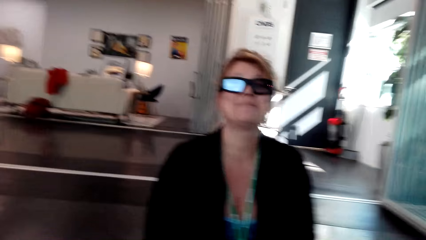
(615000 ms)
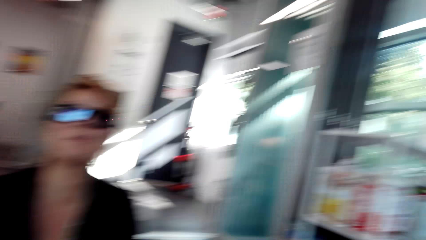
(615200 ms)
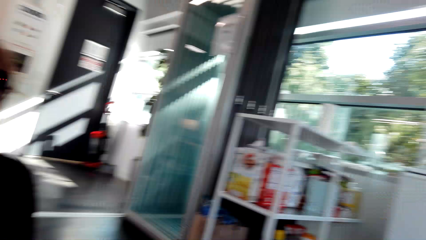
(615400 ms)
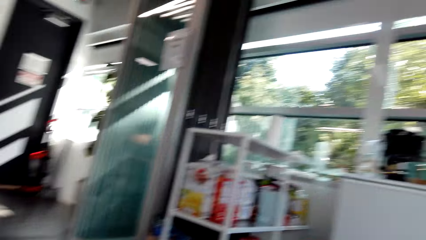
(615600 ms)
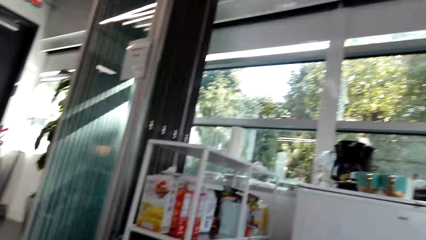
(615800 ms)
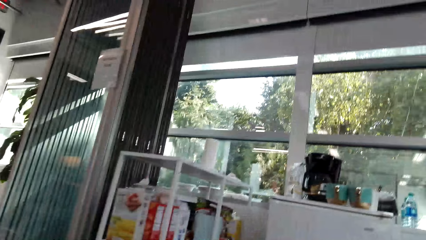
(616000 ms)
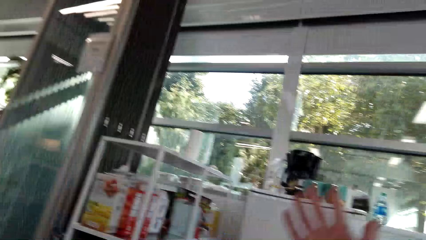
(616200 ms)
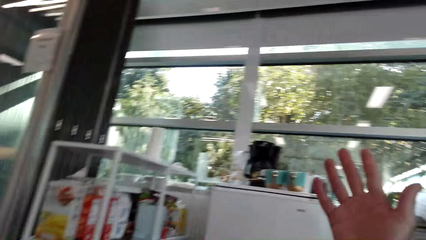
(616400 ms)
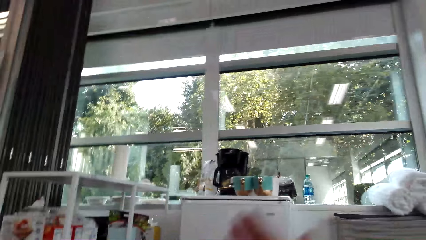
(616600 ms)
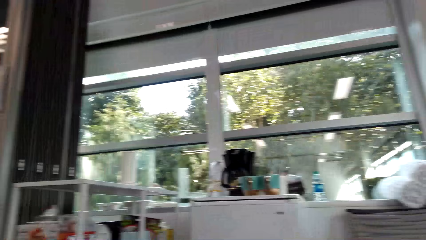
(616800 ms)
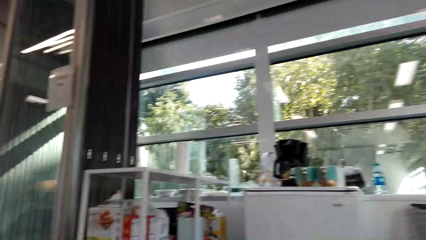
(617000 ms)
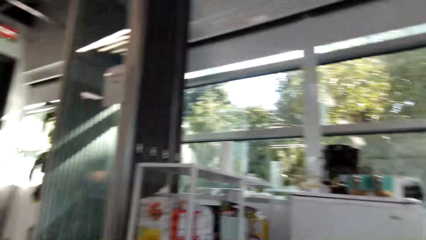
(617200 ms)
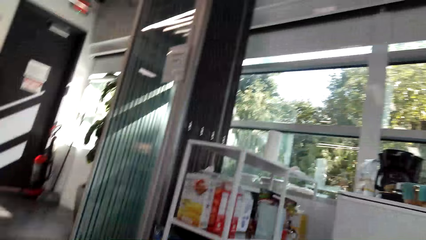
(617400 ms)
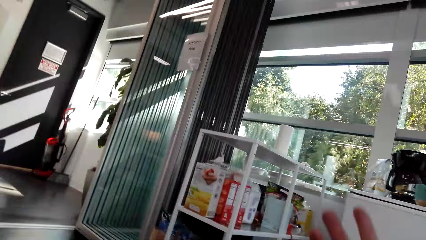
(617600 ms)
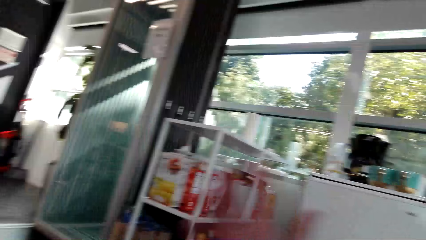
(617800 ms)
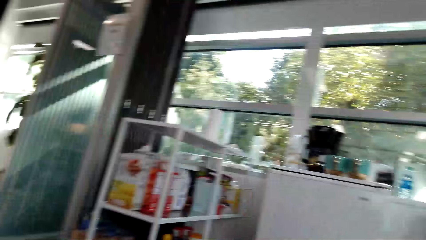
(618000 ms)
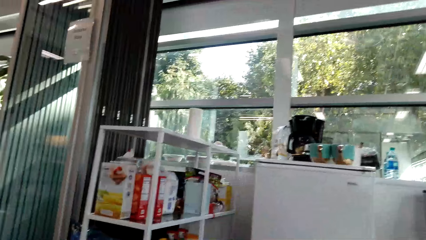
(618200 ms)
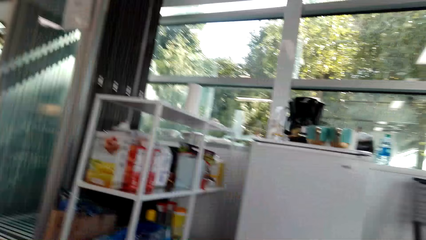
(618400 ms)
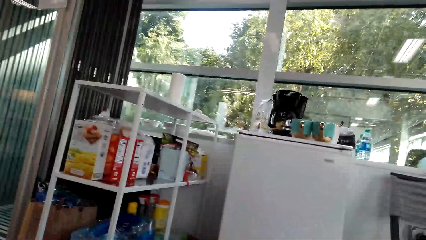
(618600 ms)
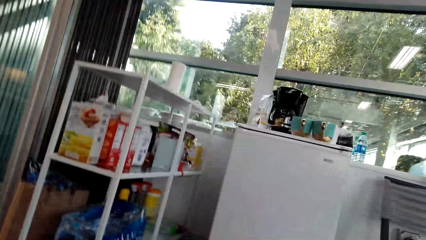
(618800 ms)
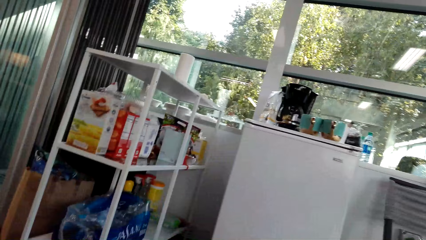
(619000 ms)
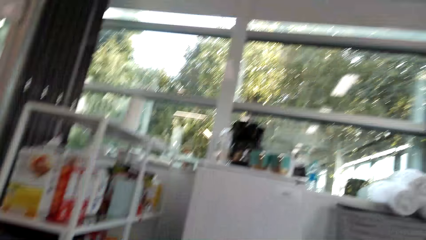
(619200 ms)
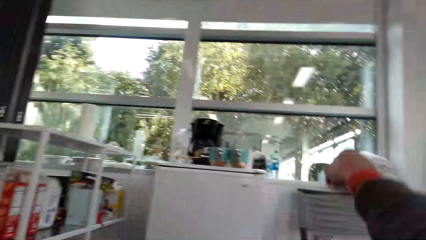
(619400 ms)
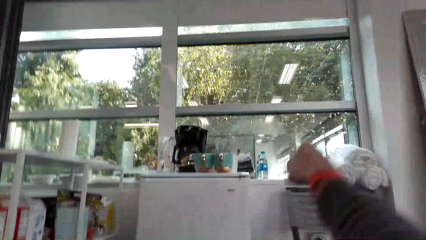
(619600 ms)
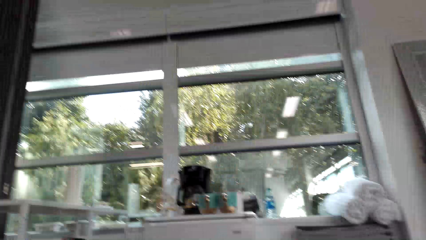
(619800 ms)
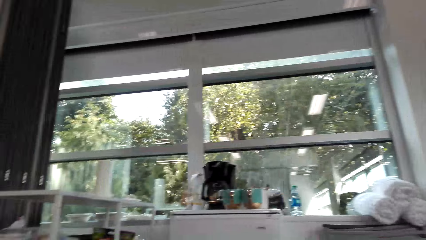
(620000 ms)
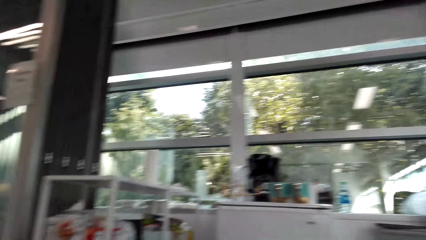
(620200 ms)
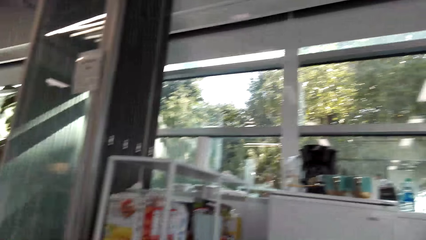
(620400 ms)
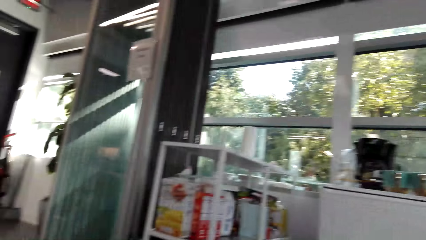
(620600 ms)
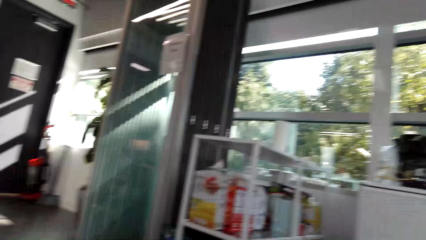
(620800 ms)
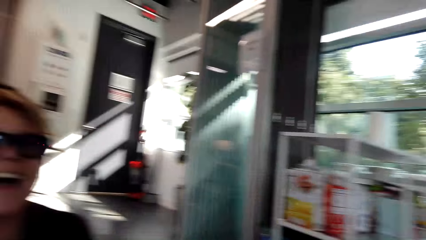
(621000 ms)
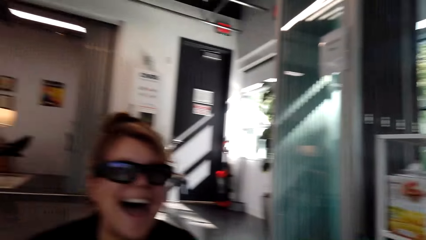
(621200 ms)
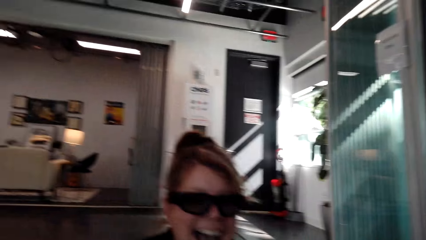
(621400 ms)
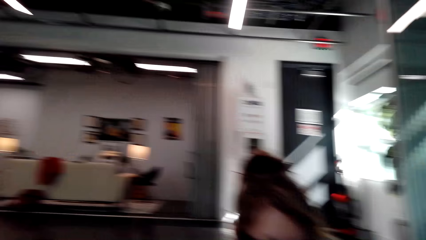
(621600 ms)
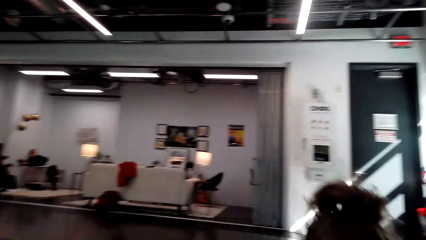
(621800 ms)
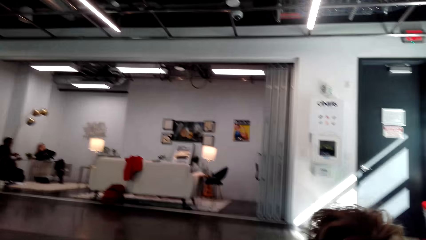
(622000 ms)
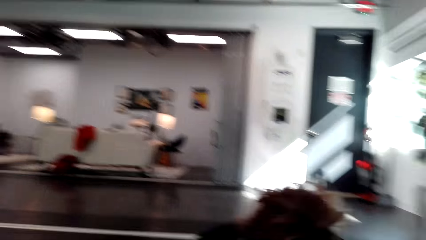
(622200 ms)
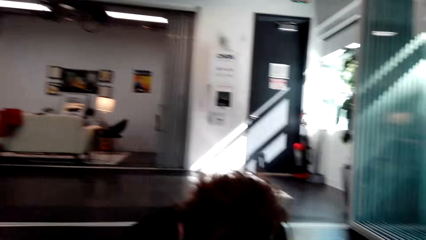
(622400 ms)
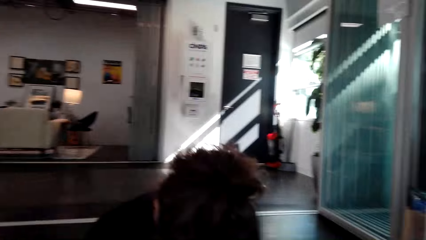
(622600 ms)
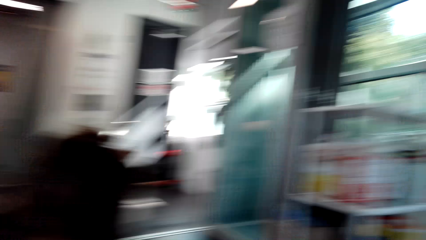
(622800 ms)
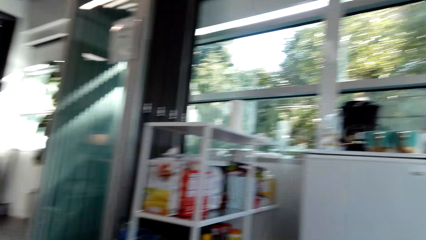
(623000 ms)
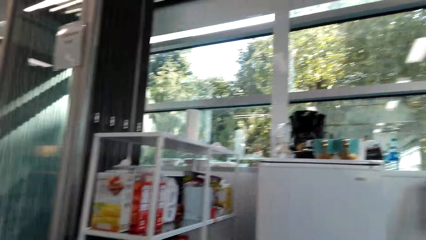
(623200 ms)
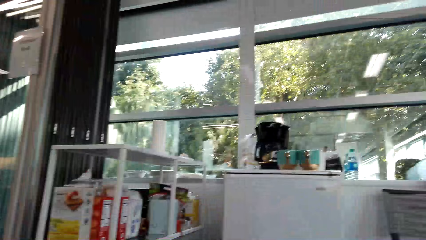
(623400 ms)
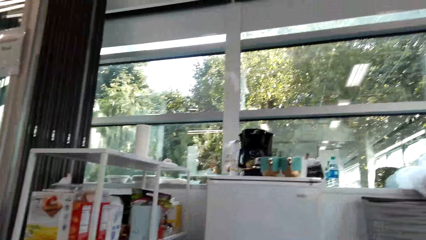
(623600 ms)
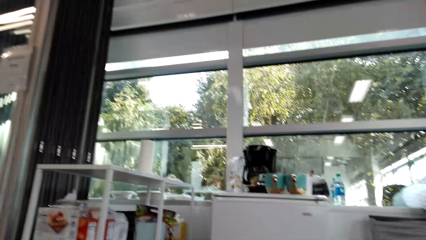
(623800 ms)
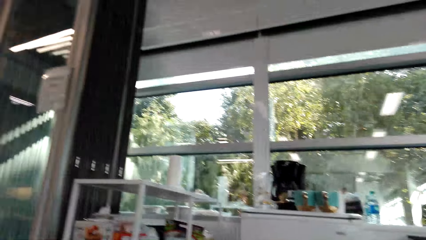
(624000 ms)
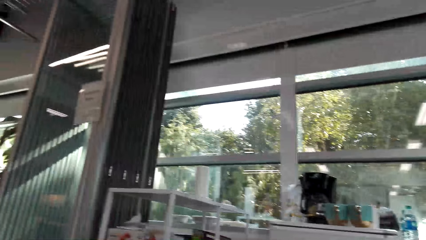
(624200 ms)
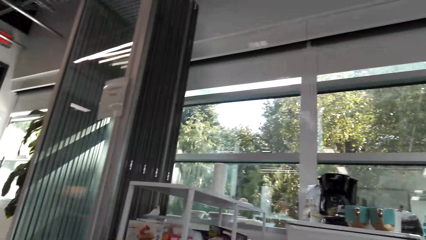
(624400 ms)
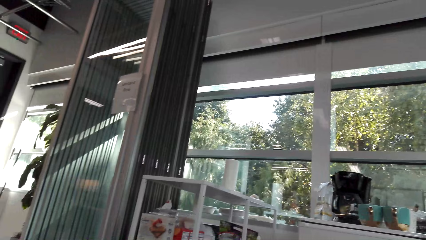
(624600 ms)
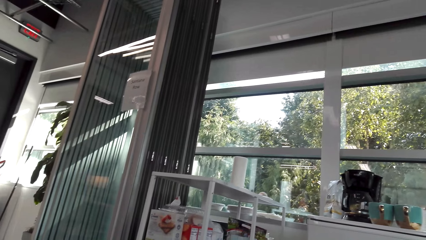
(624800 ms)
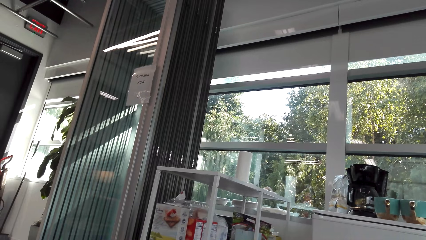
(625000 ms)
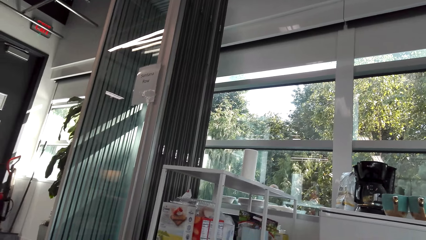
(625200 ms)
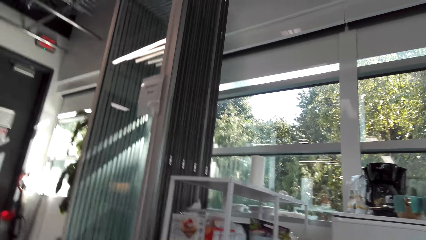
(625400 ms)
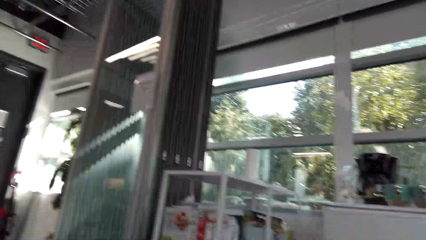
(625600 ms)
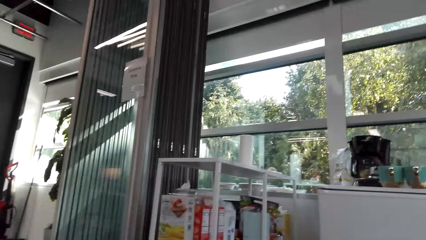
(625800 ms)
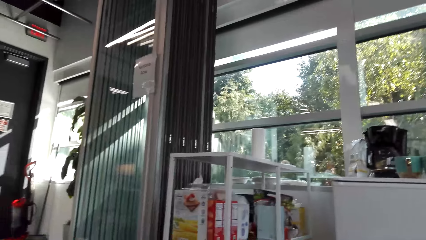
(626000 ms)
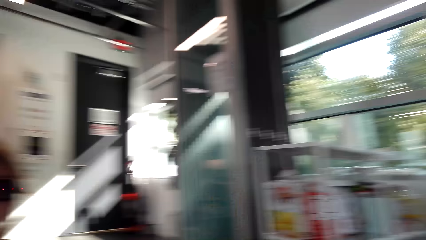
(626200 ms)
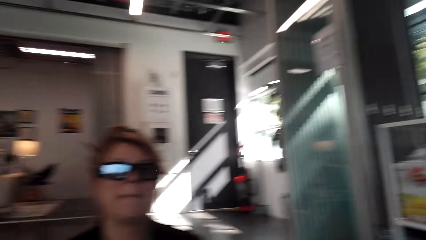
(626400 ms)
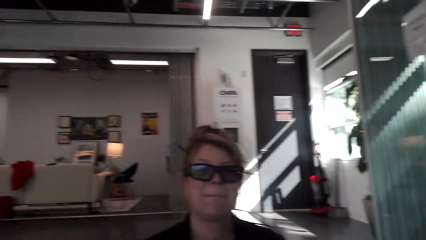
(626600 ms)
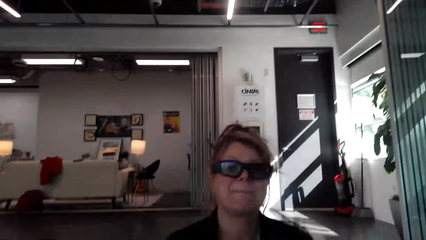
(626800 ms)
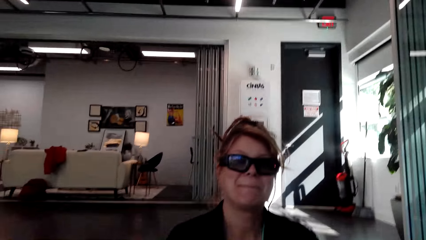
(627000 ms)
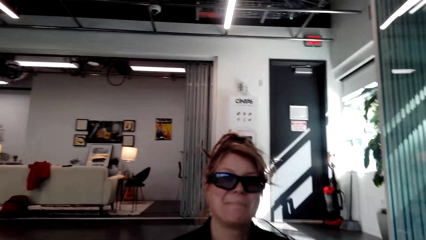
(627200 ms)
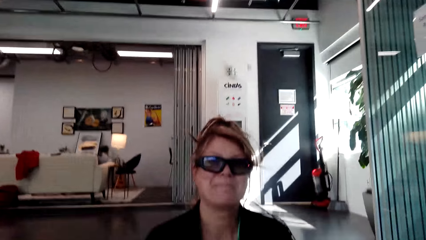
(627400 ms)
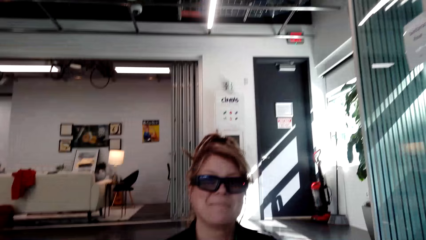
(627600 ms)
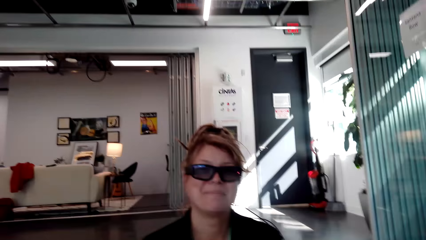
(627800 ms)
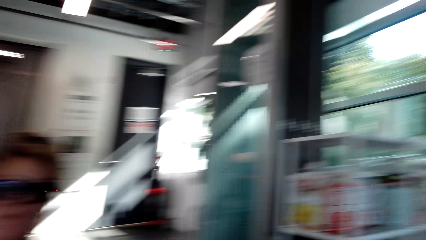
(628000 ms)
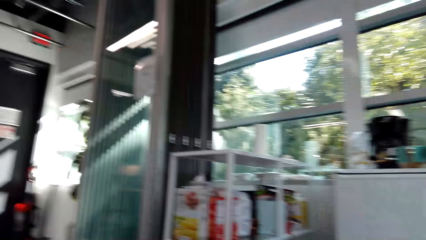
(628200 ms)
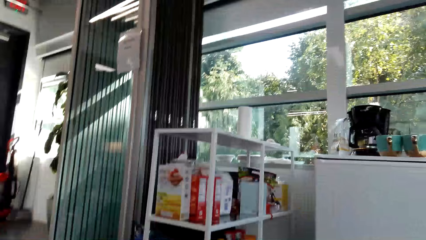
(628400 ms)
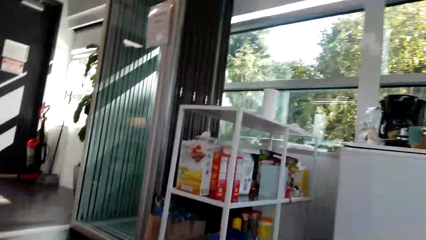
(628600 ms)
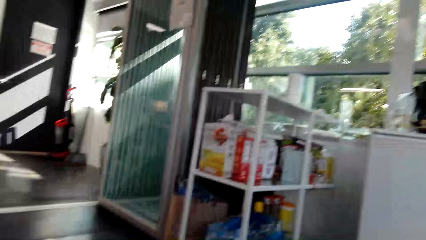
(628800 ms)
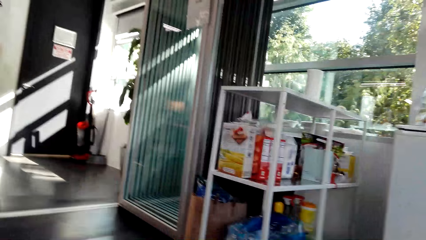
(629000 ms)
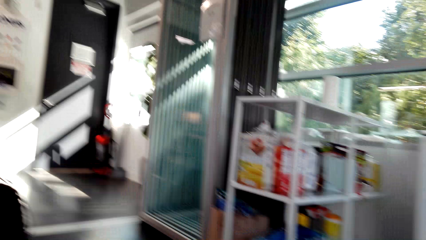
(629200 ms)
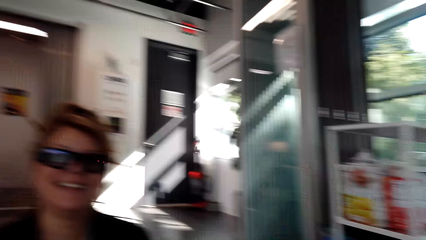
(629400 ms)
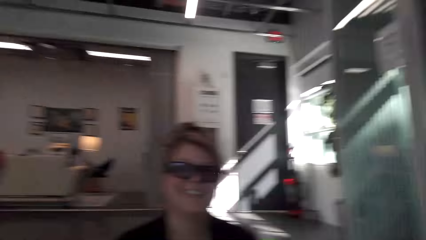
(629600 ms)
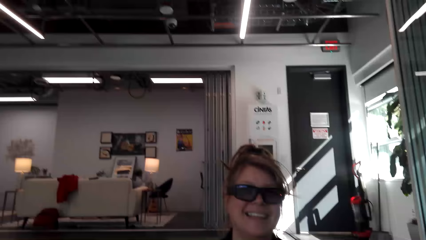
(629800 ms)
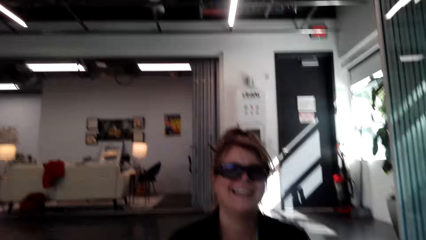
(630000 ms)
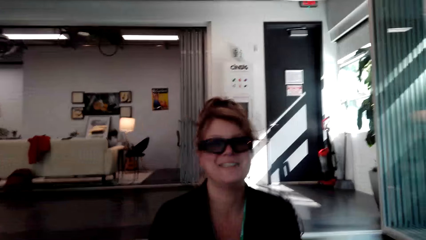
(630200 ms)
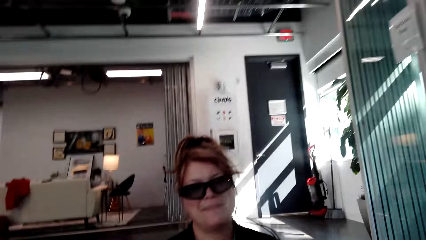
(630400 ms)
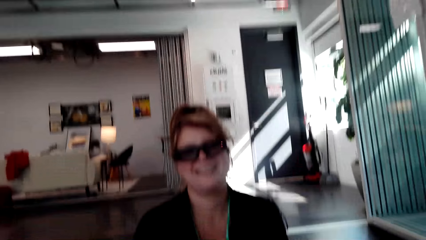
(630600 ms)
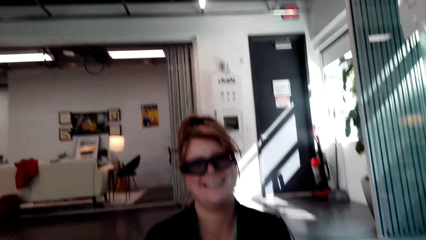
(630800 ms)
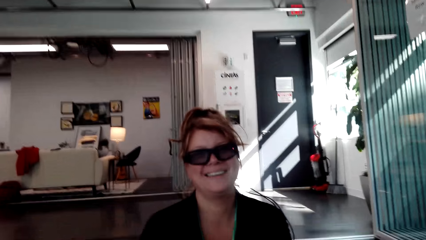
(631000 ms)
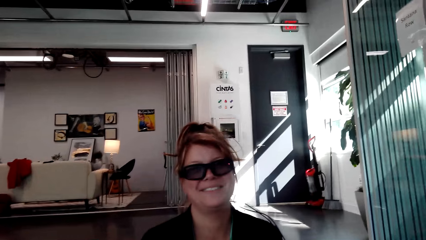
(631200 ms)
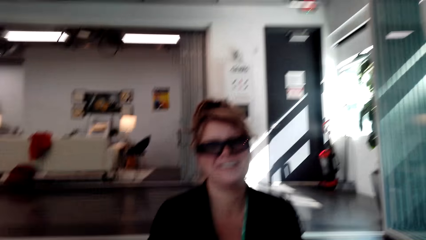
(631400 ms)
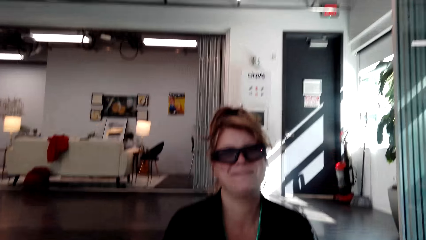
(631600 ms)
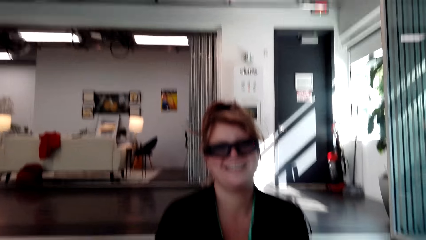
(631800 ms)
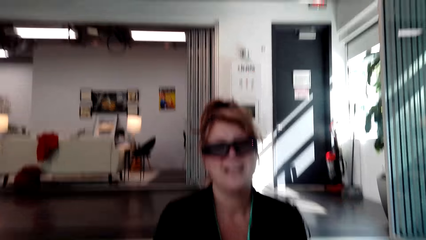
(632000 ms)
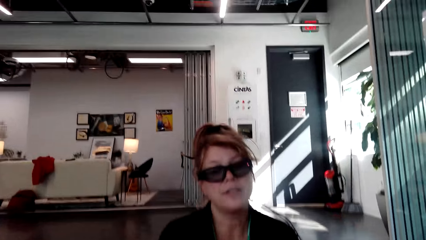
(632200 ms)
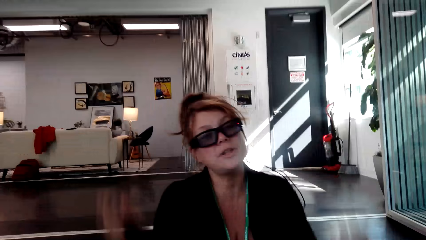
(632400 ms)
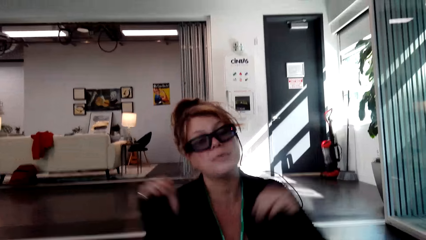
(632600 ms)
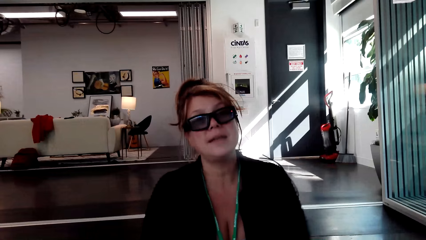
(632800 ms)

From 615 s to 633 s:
The camera wearer looks around. They talk with a person. The person laughs. The camera wearer looks around. They talk. They look at the person.
